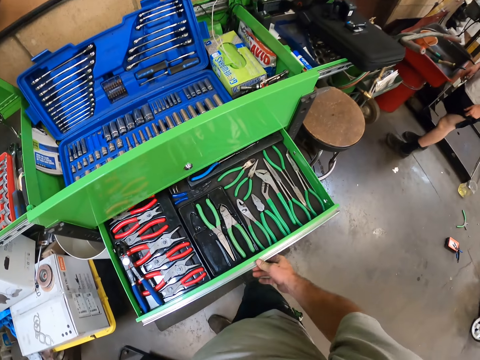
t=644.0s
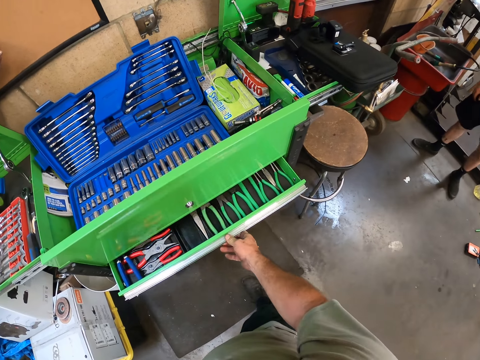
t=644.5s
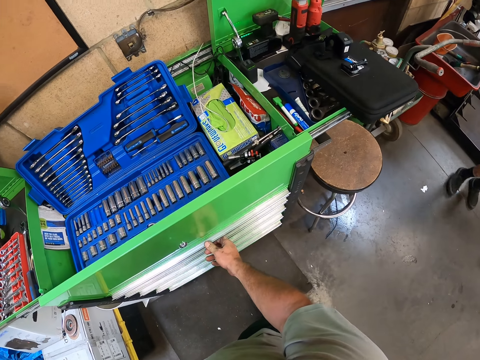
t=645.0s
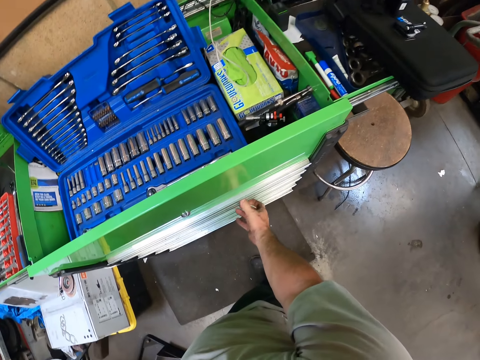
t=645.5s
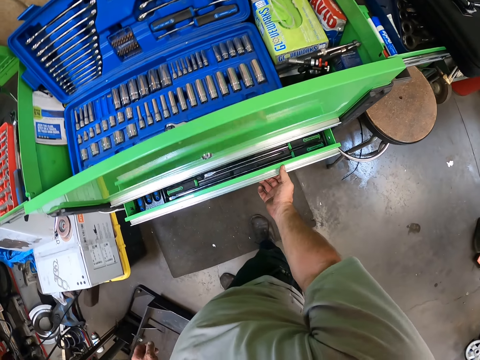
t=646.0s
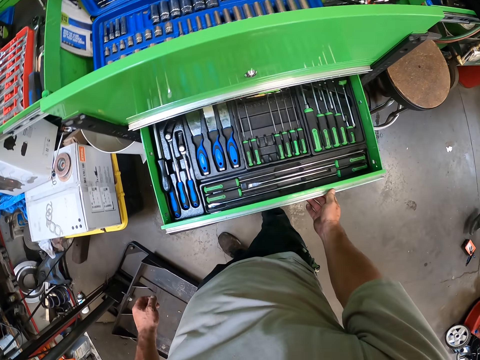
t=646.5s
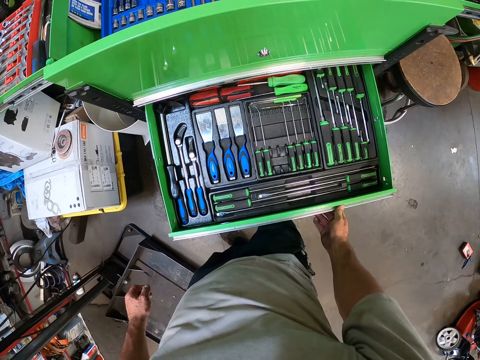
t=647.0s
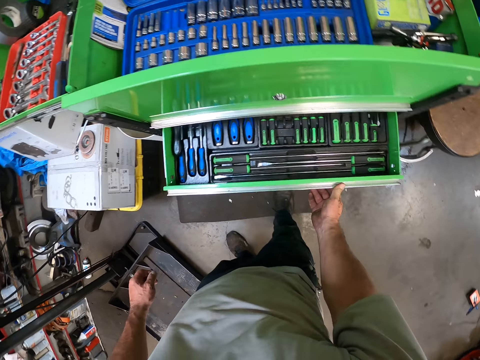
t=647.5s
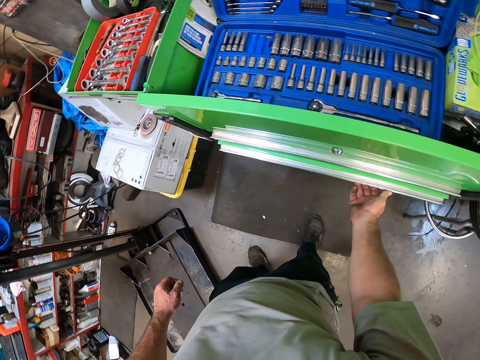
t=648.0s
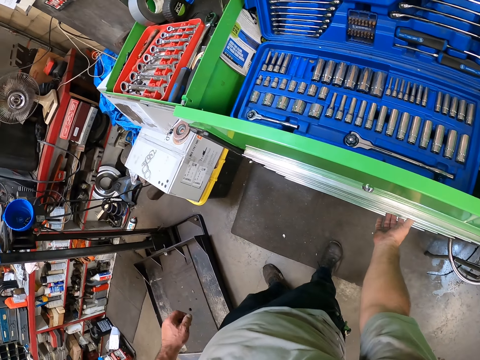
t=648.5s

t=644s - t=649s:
The camera wearer closes the first drawer from the green tool box with his right hand. A man steps forward. The camera wearer opens the second drawer from the green tool box with his right hand, closes the second drawer from the green tool box with his right hand. He opens the drawer.

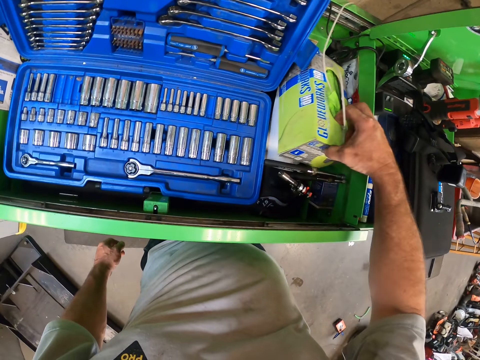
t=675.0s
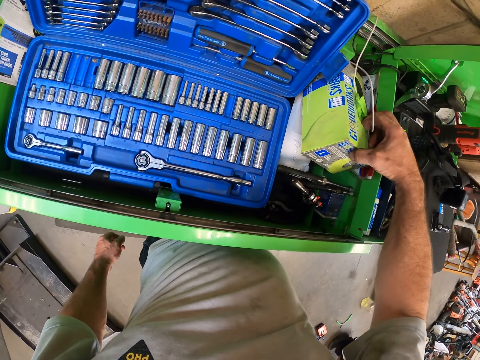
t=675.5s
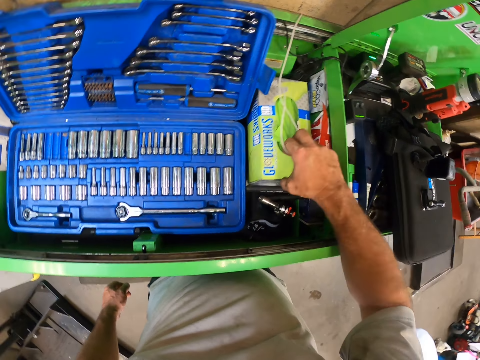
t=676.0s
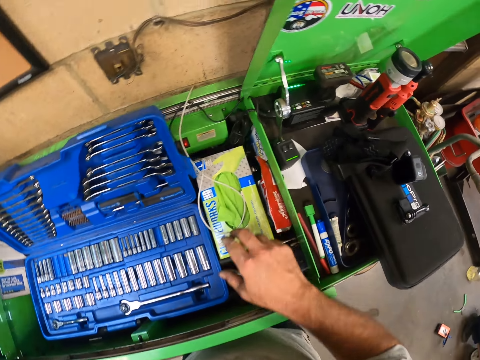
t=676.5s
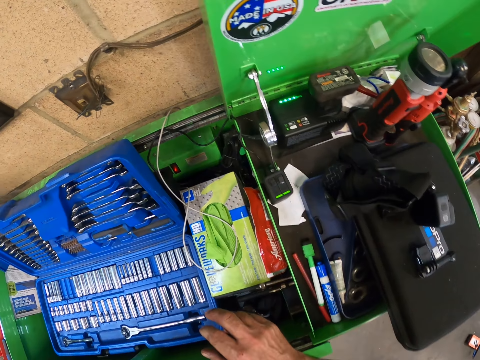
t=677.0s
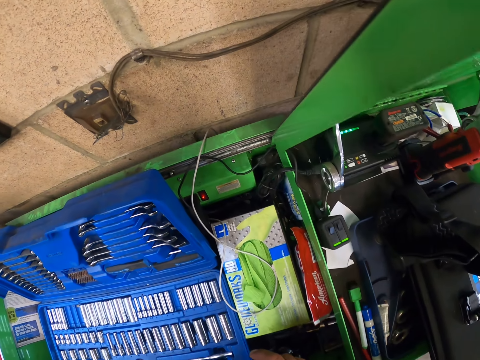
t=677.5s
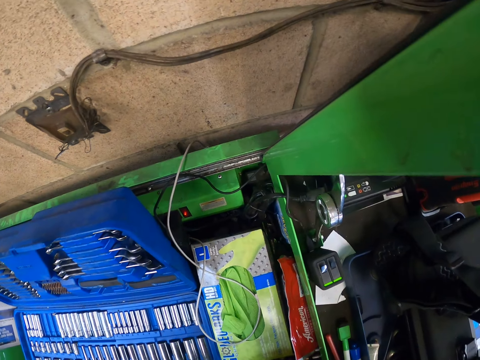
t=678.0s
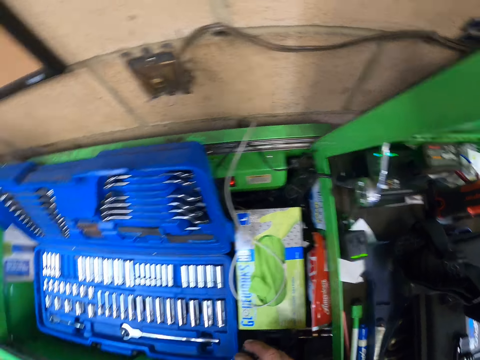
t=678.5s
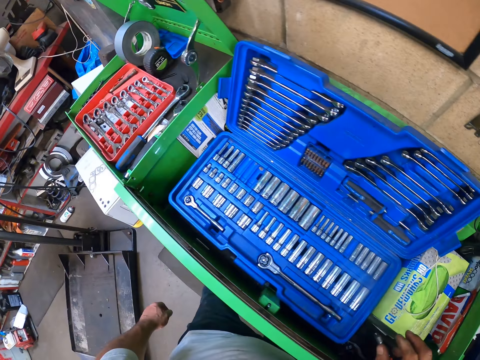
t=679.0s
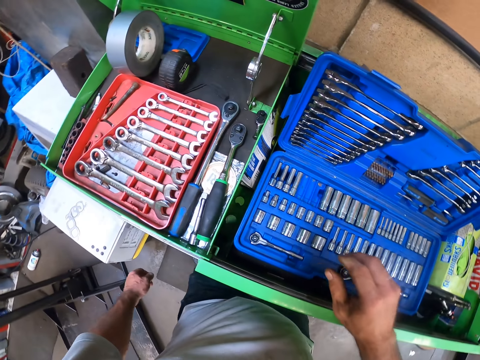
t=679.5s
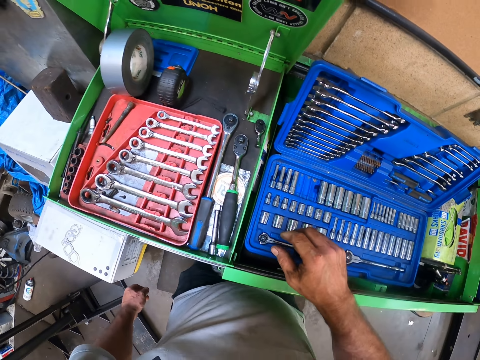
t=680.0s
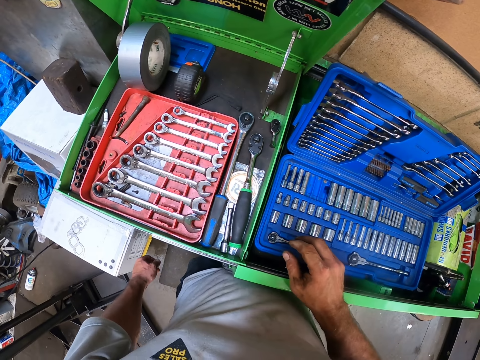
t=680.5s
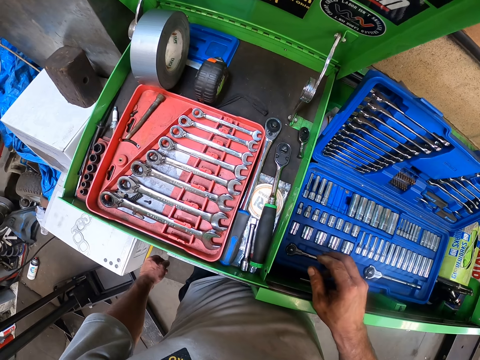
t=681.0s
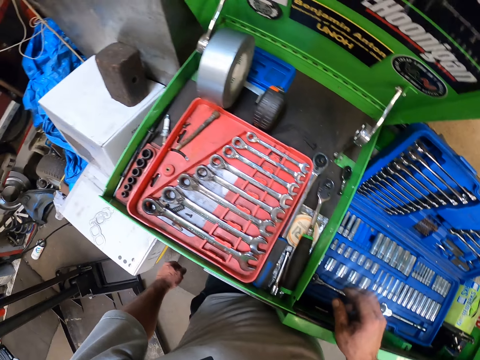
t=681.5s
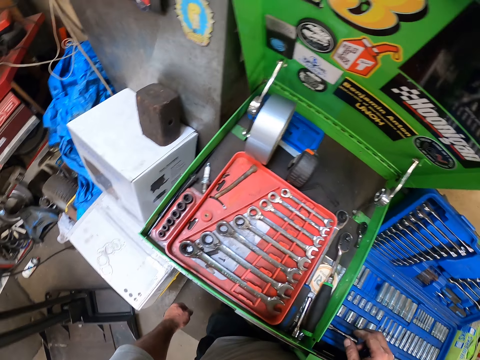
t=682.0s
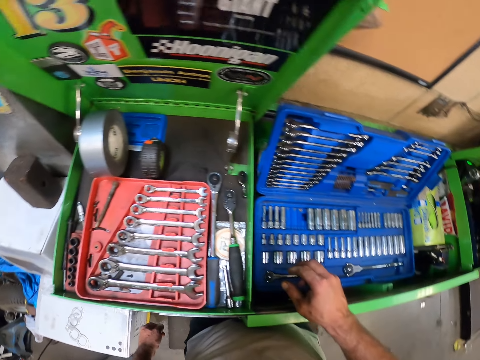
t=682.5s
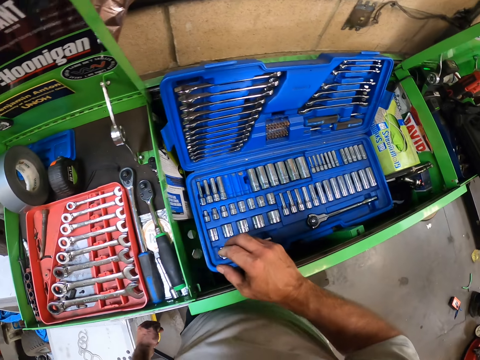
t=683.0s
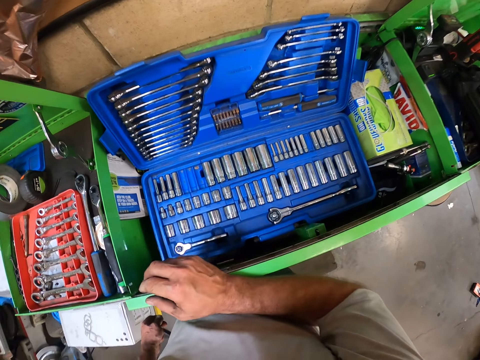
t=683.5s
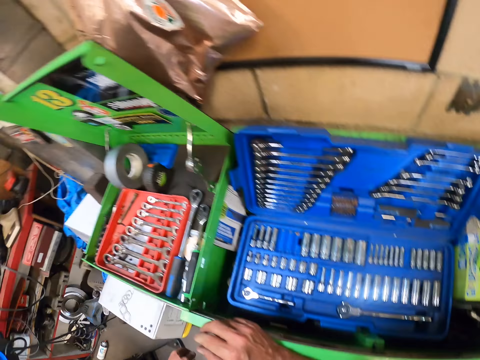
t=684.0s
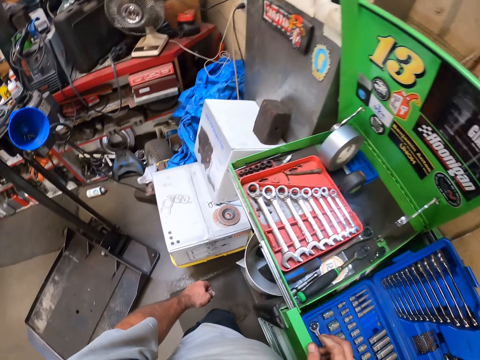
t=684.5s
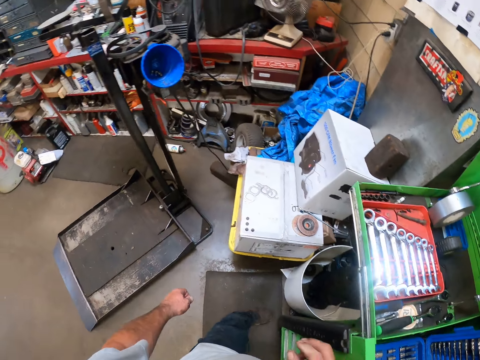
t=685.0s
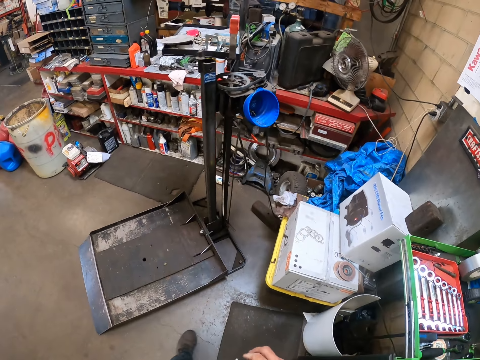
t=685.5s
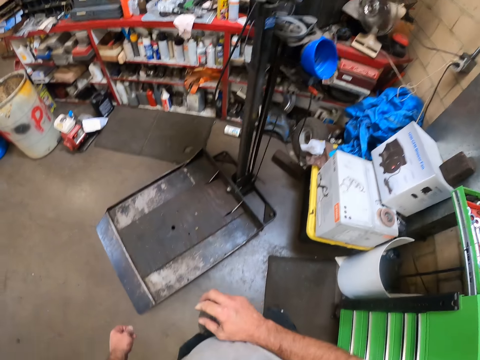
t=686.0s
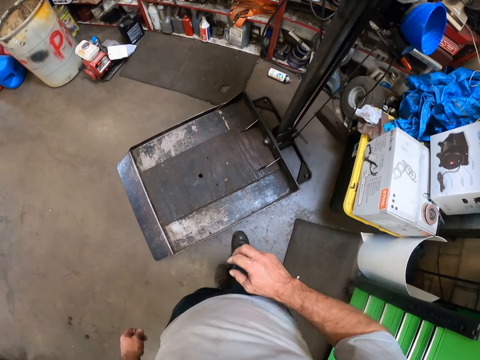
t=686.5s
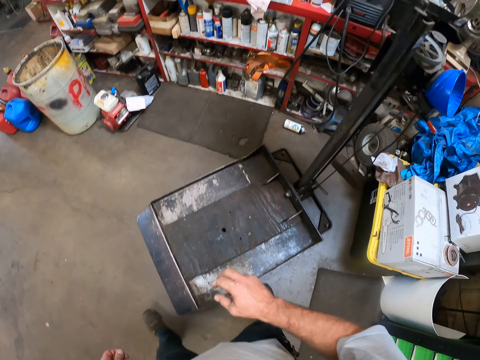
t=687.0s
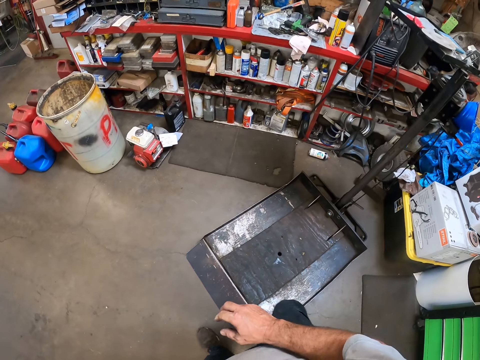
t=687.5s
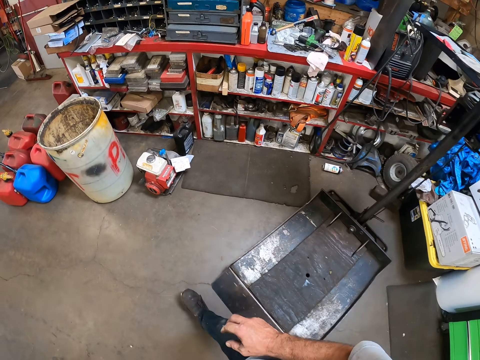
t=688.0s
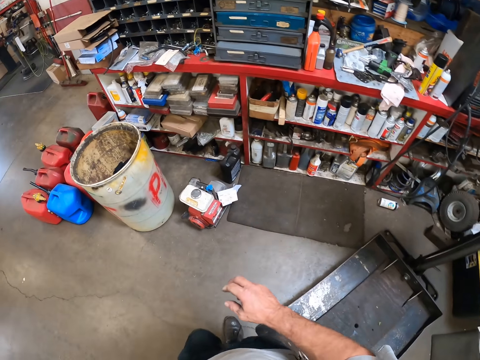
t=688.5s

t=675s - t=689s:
The camera wearer drops the pack in the green tool box with his right hand. He looks around. He steps forward. He looks around. He steps forward.

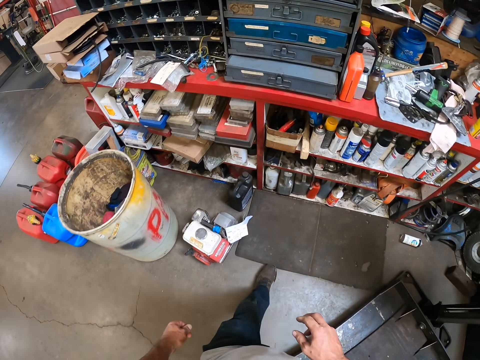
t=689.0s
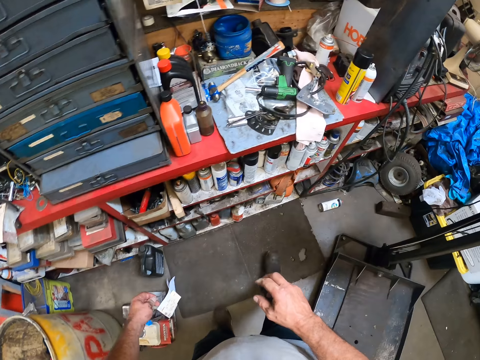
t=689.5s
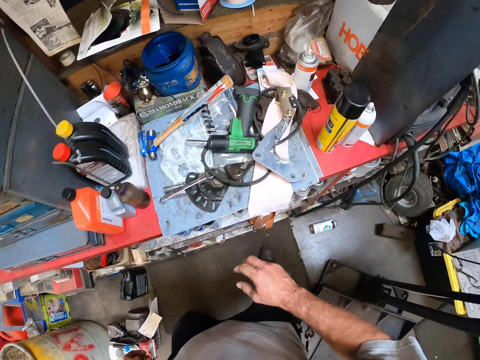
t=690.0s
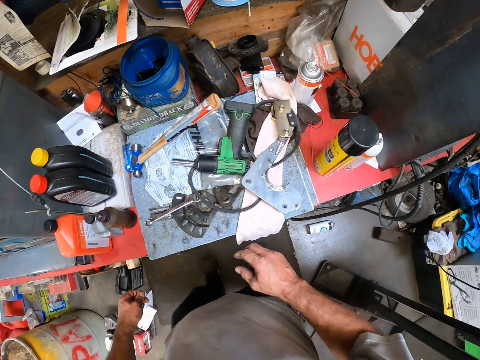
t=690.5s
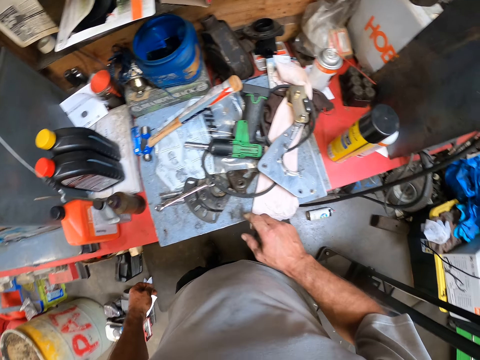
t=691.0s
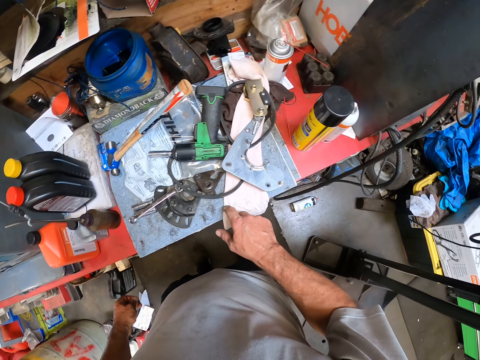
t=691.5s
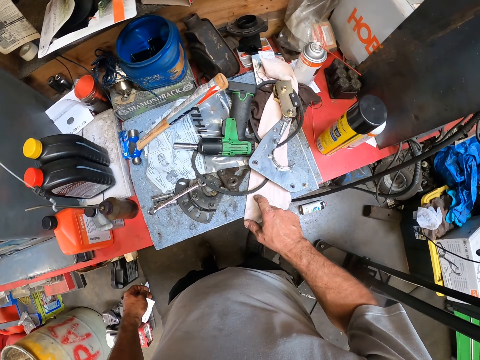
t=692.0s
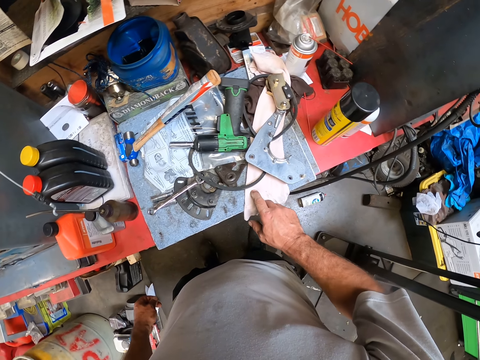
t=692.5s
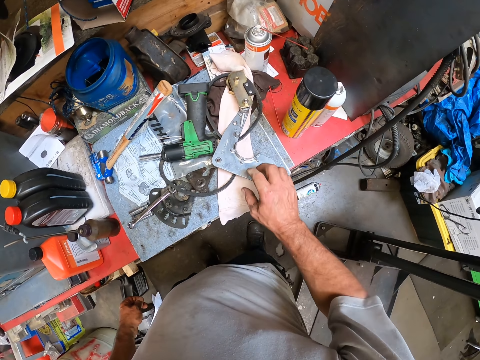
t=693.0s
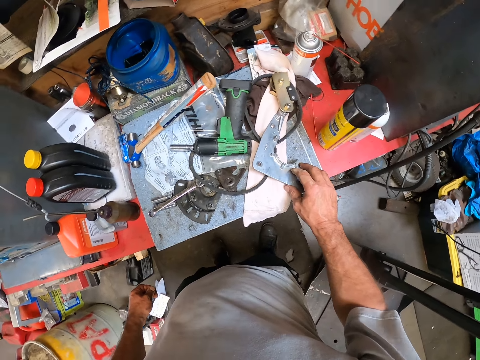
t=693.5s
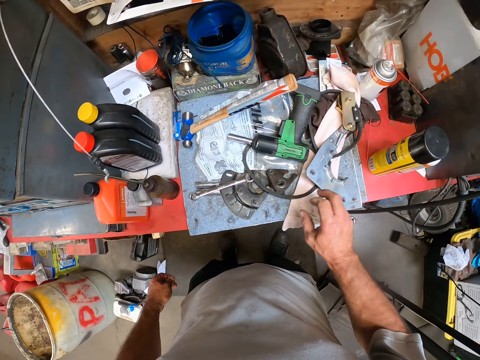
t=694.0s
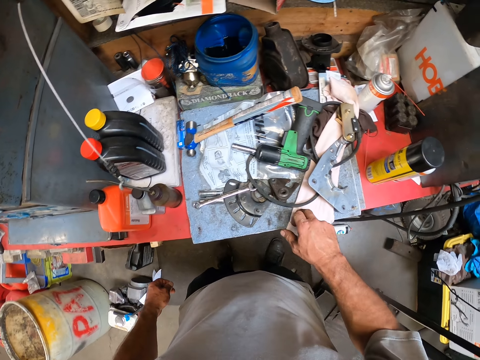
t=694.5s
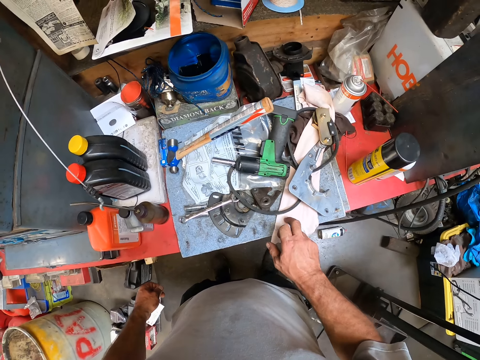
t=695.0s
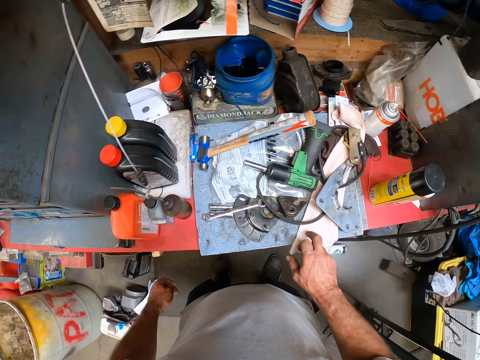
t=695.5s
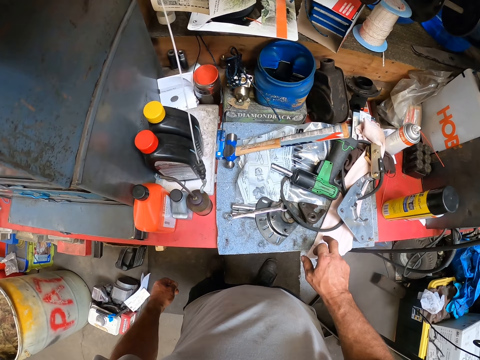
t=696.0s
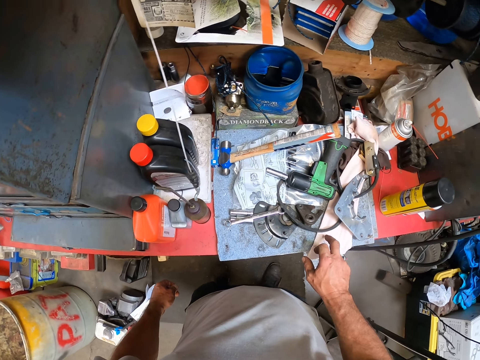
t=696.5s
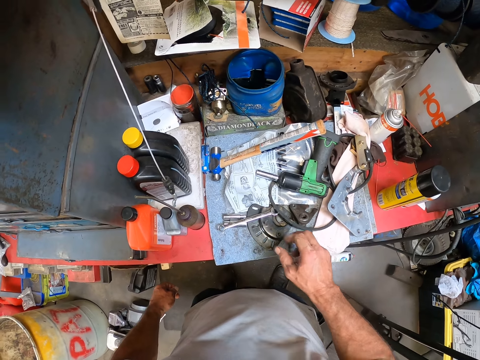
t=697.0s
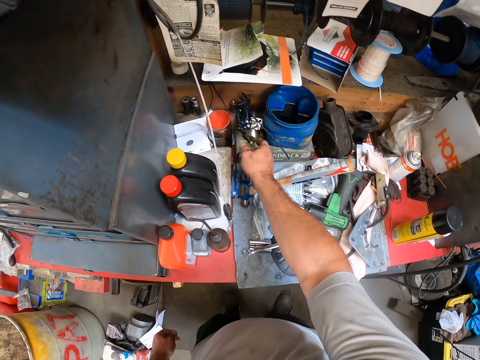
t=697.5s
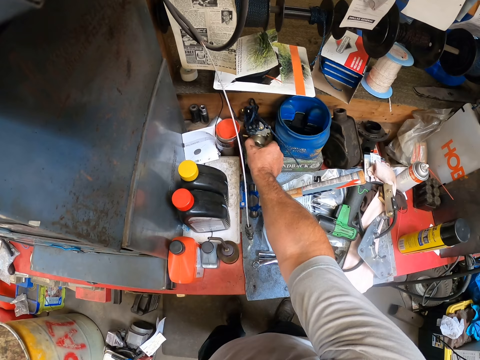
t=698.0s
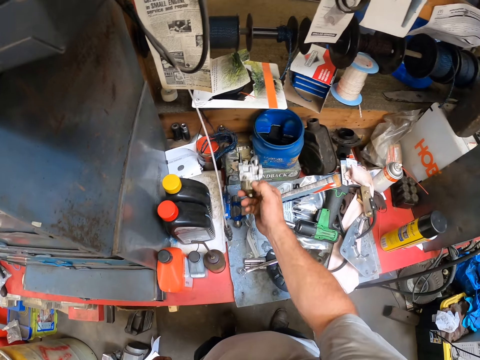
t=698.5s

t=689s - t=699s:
The camera wearer touches the red shelf with his right hand. He looks around. He moves something. He hits the shelf with the hand. He picks up a carburetor or engine part from the red shelf with his right hand.
